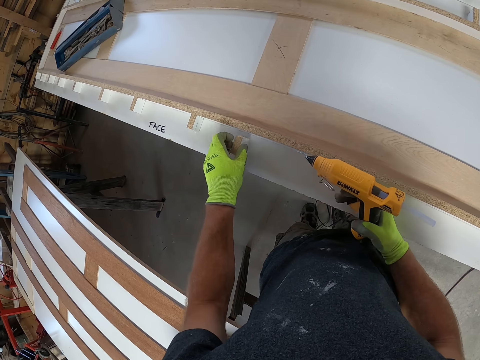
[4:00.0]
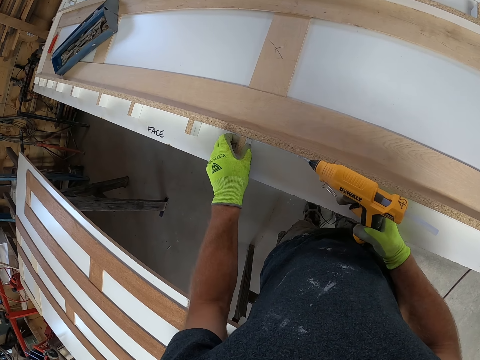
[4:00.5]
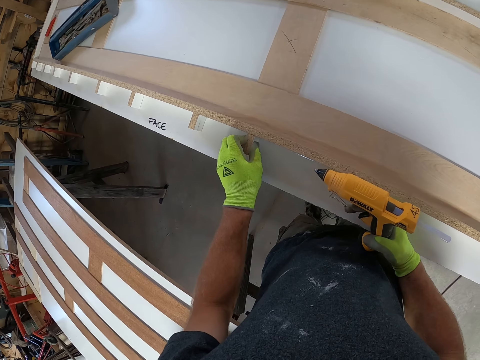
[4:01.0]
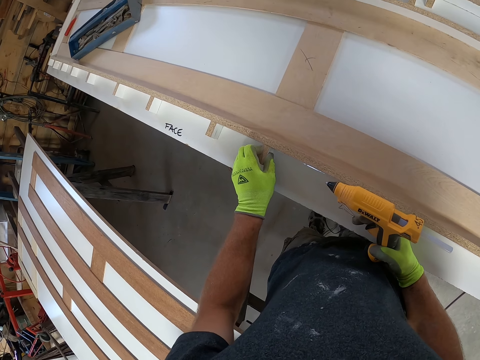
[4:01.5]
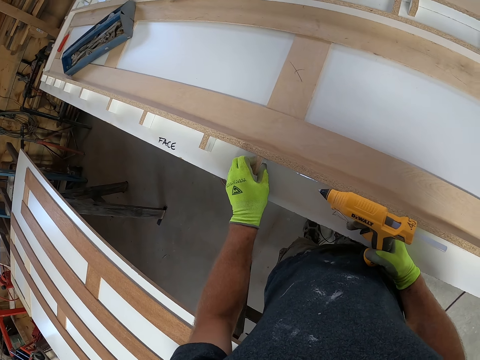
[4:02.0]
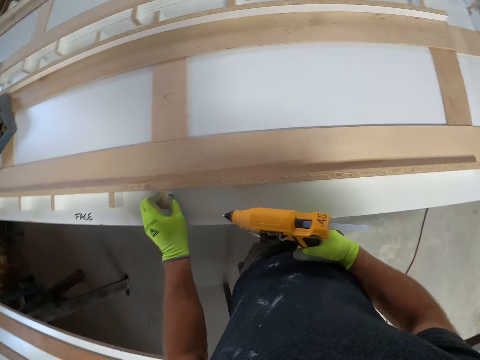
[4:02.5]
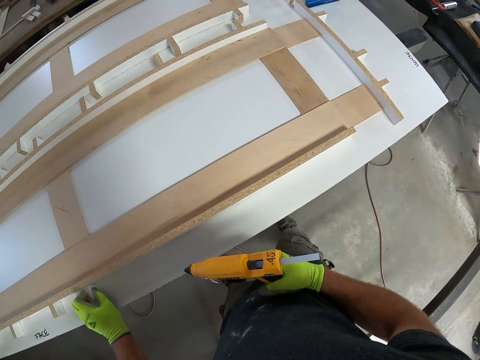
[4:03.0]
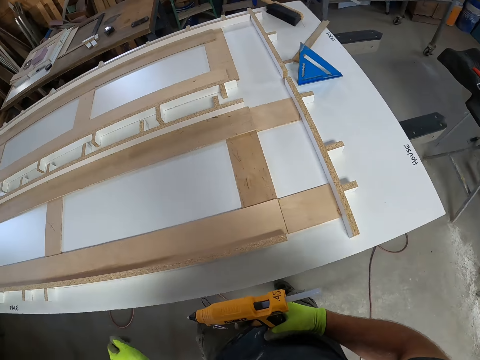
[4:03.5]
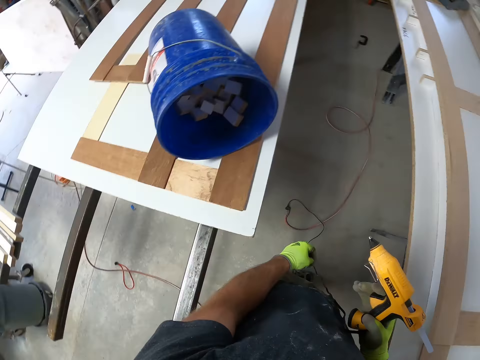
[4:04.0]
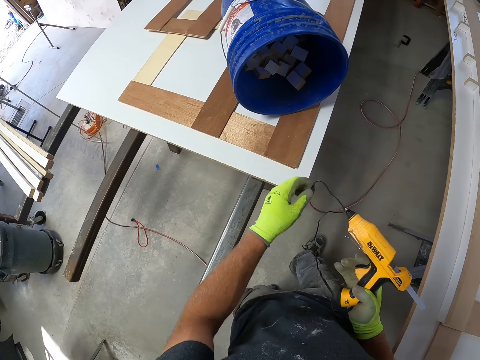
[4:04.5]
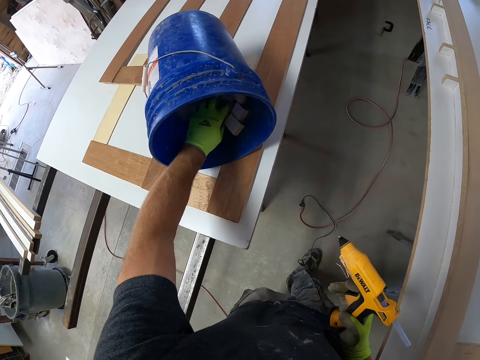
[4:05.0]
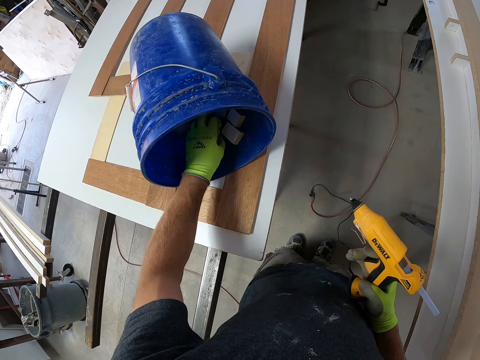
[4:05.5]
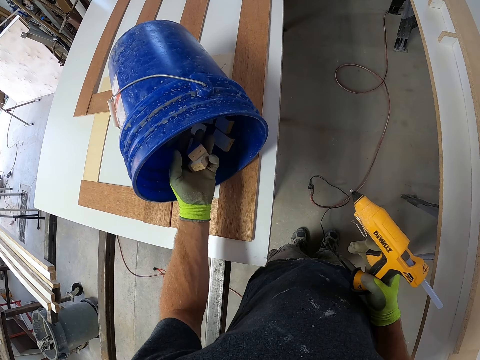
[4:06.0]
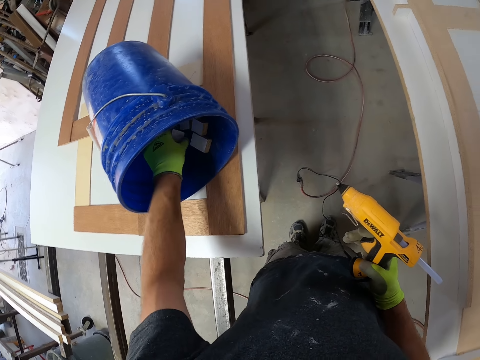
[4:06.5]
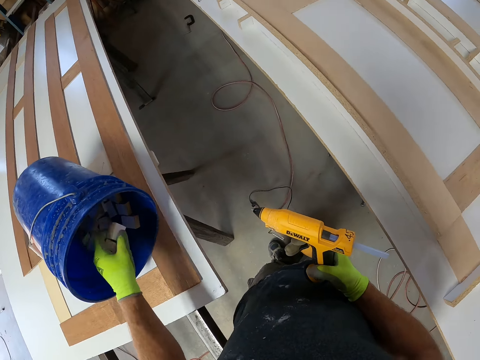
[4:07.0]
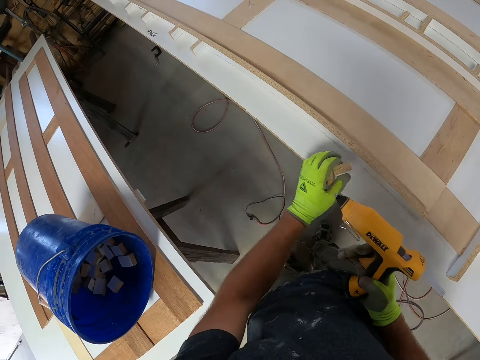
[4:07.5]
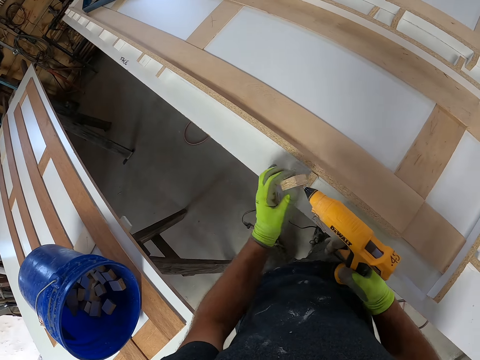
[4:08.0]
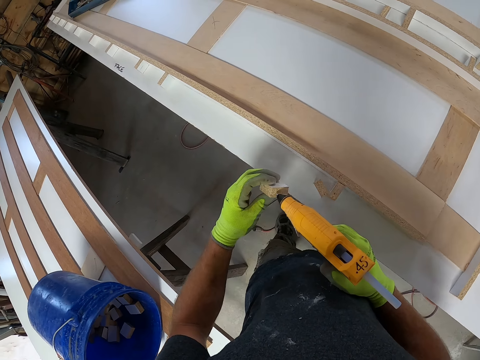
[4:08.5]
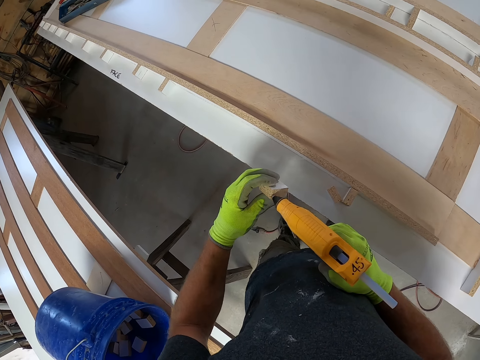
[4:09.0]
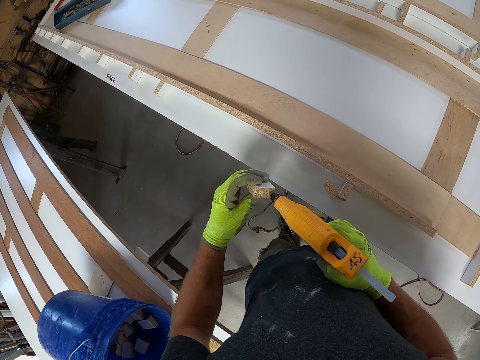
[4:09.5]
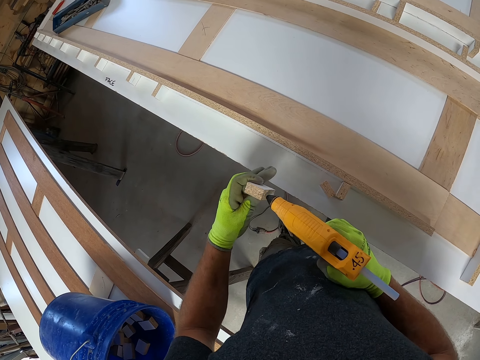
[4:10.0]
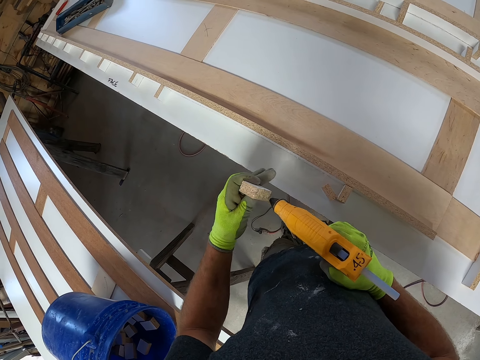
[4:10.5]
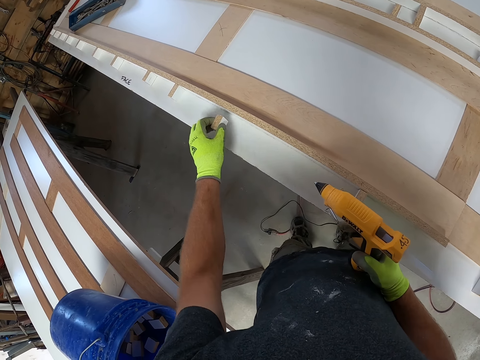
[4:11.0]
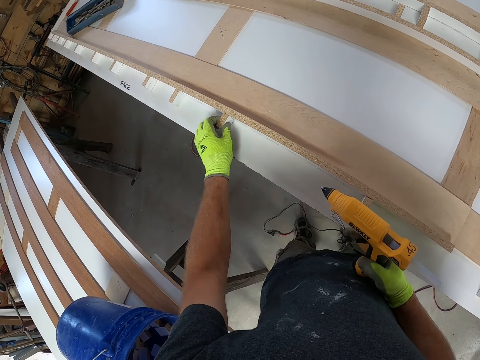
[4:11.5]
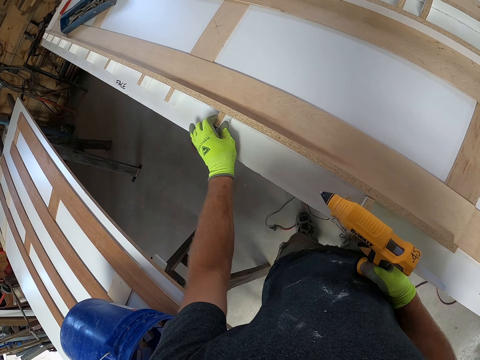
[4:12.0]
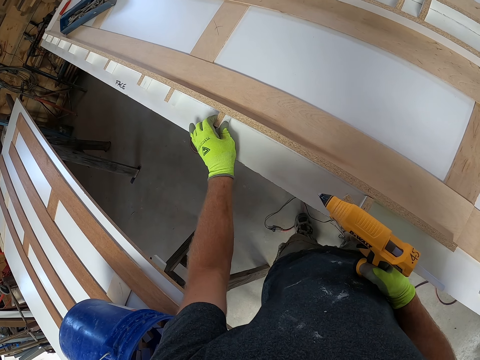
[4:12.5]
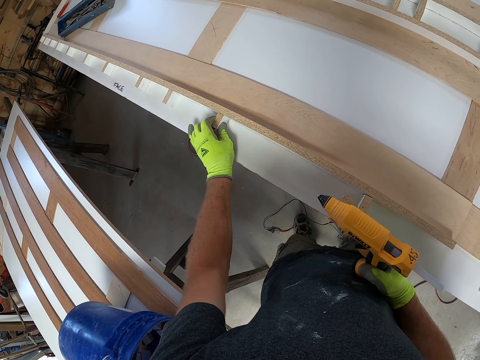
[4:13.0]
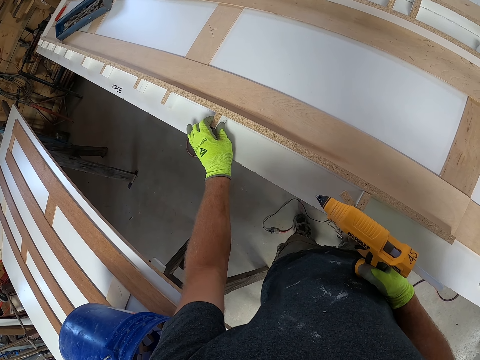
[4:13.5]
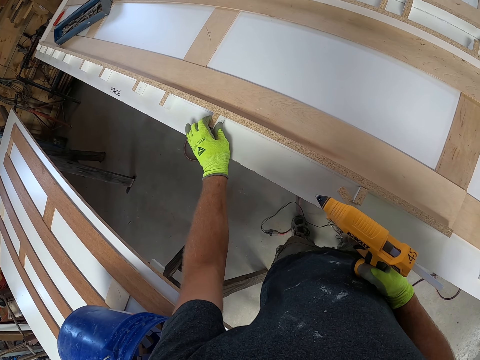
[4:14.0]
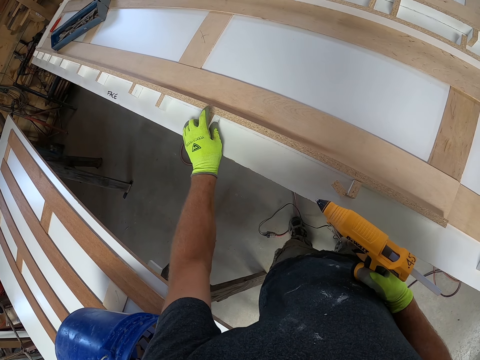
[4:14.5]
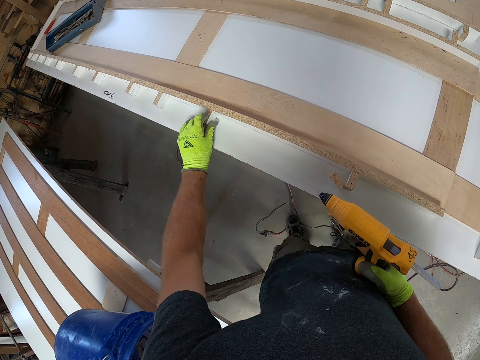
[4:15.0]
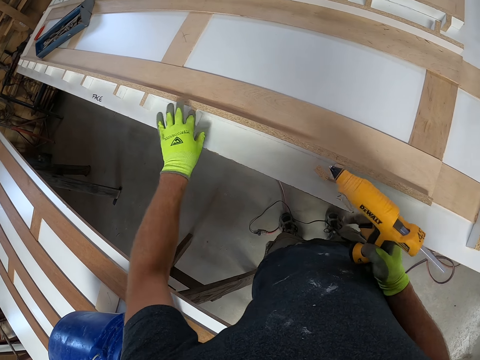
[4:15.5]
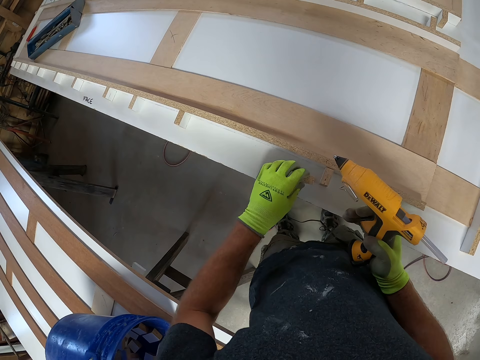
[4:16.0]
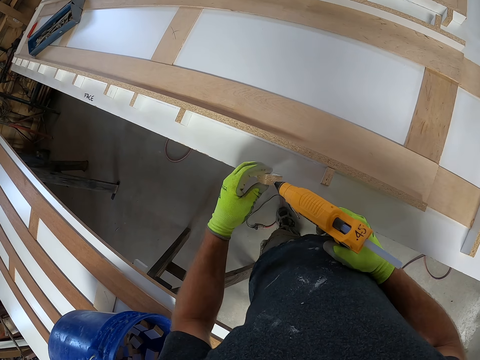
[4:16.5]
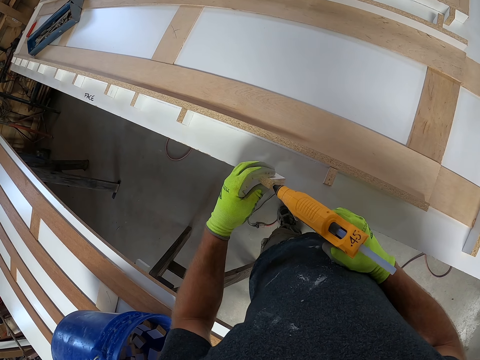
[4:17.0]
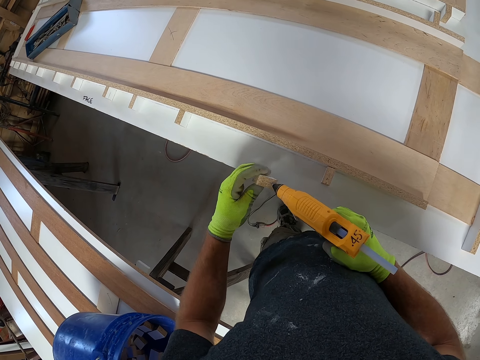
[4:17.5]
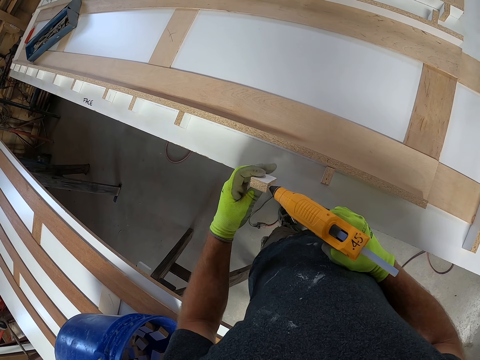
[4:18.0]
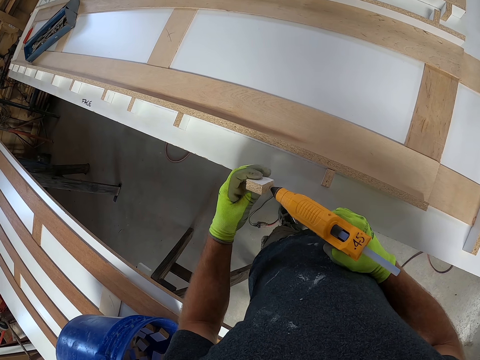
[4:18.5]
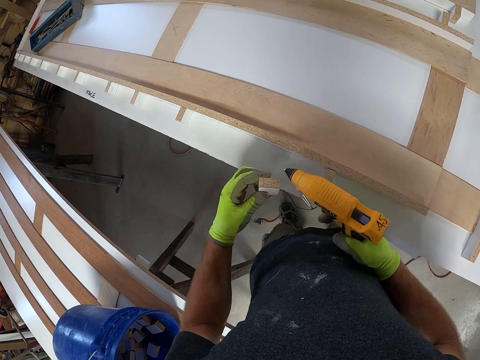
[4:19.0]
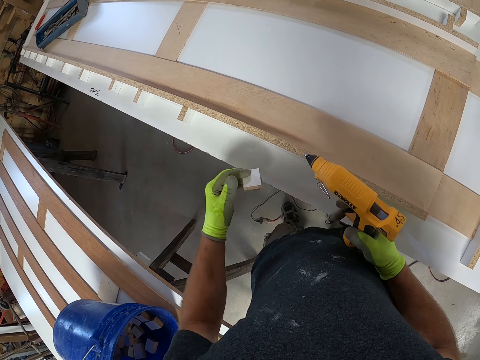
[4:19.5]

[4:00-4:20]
The camera wearer places the small wood on the white board with his left hand. He stares at the table. He takes some small woods from the inside of the blue bucket. He drops the small woods on the white board. He picks a wood piece. He applies hot glue on the small wood with the corded glue gun. He places the small wood on the white board with his left hand. He picks up another small wood from the top of the wood from the white board. He applies hot glue on the small wood with the corded glue gun.

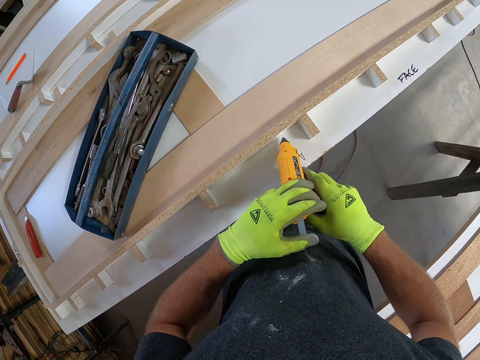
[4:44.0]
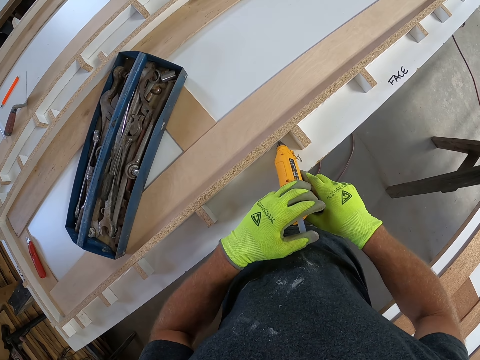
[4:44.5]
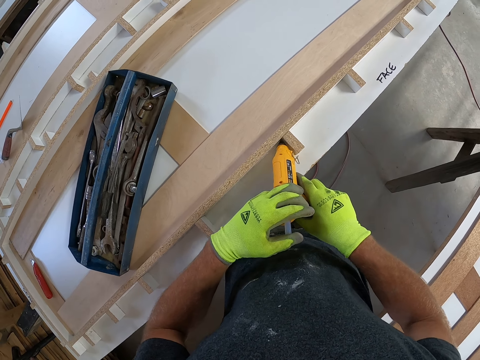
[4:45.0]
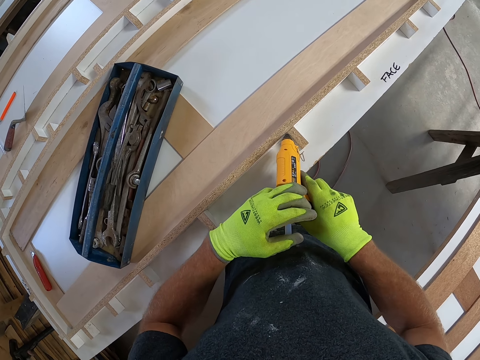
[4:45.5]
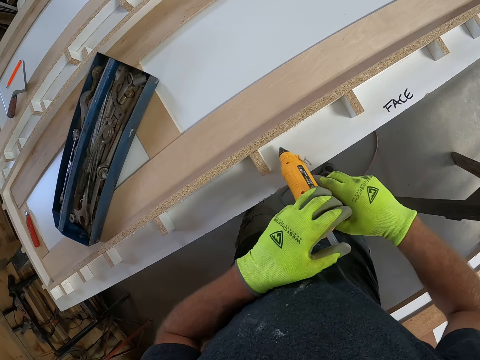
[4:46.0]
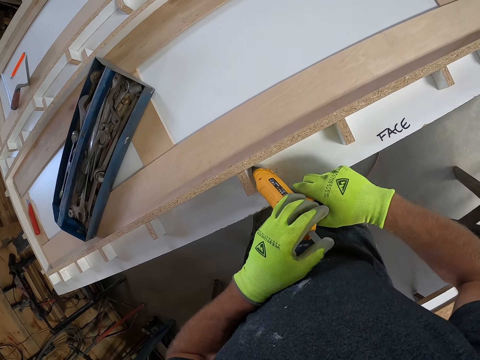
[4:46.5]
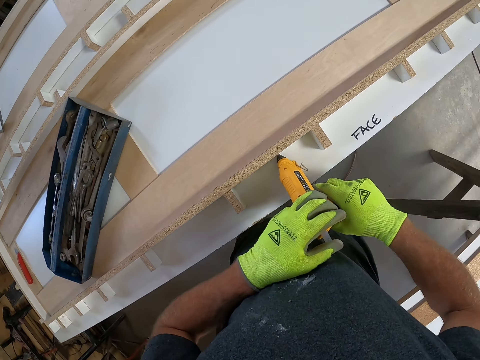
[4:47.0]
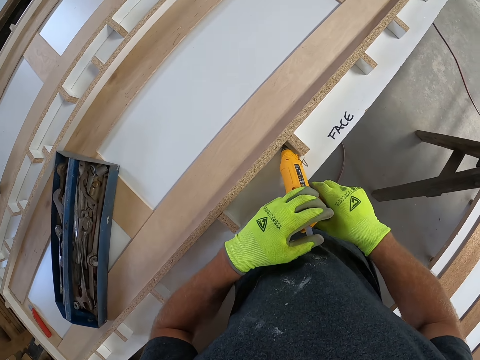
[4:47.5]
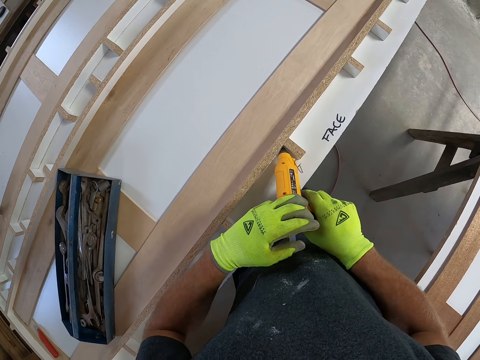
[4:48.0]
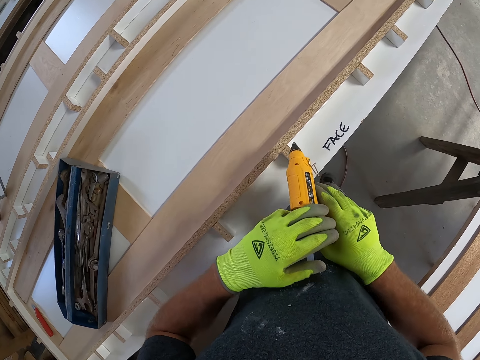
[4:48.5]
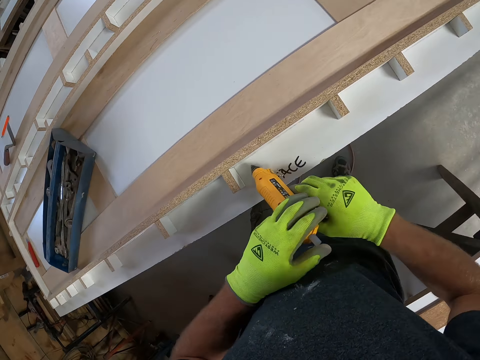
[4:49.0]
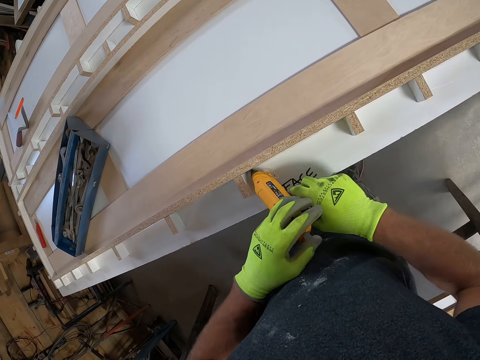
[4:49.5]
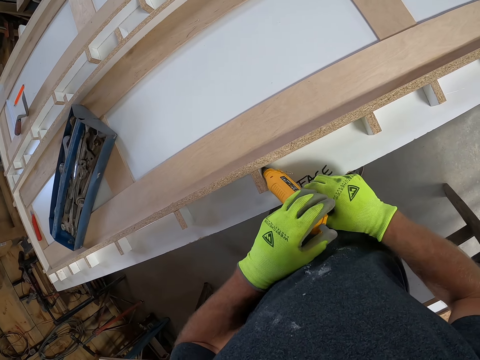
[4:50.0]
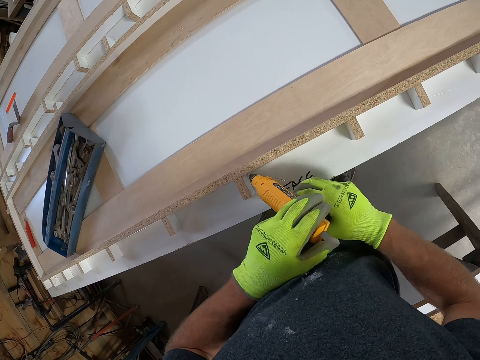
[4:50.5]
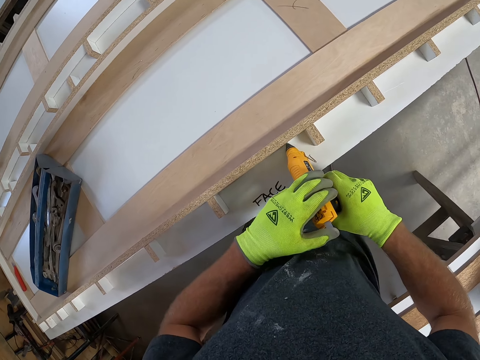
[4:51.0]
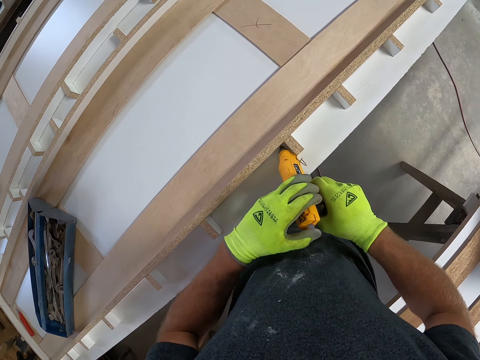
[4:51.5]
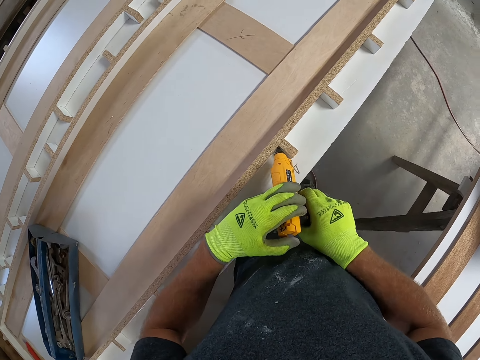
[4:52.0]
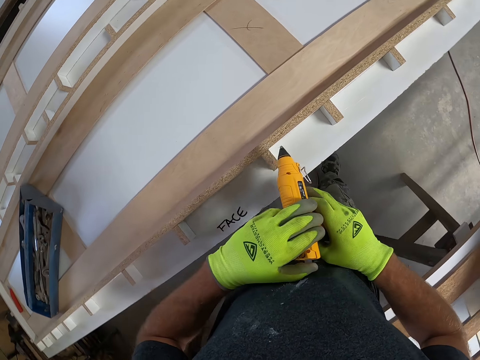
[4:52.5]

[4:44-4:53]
The camera wearer moves and applies glue to the wooden board structure with the hot glue gun. They move again and apply glue to the wooden board structure with the hot glue gun again.
